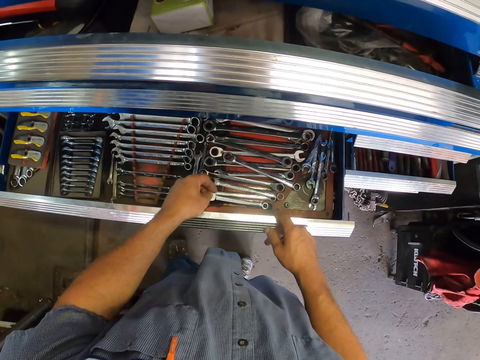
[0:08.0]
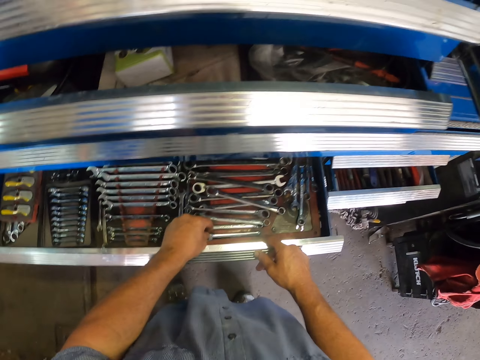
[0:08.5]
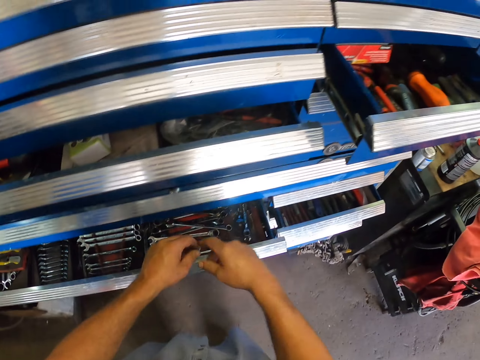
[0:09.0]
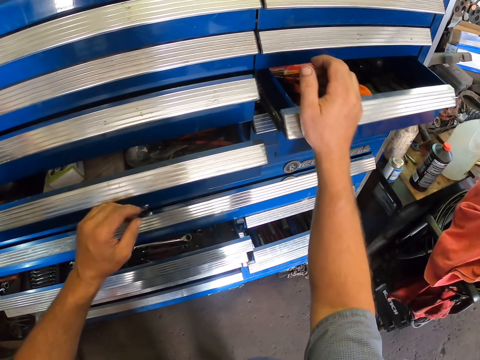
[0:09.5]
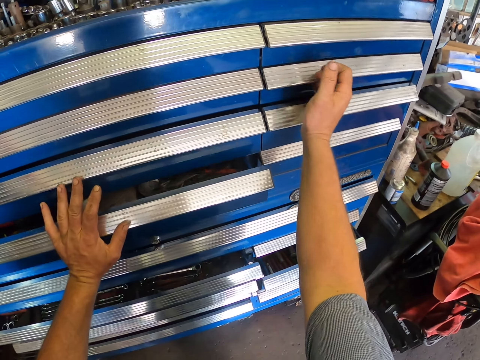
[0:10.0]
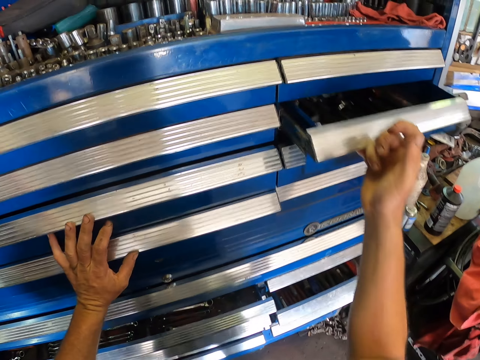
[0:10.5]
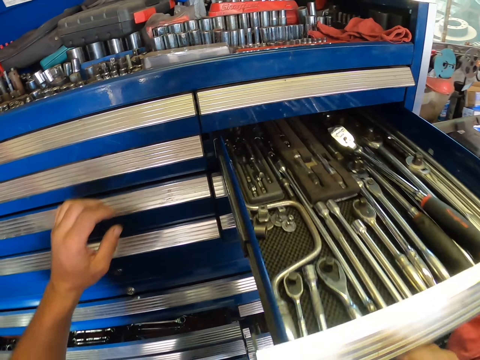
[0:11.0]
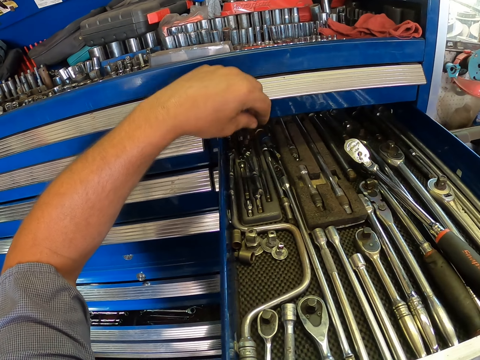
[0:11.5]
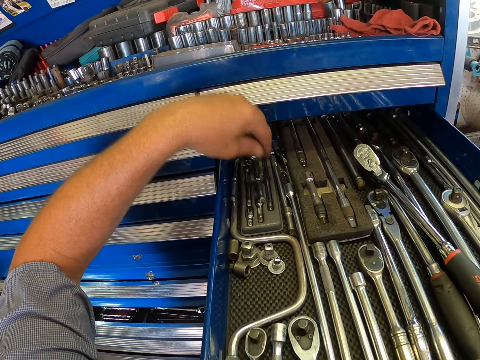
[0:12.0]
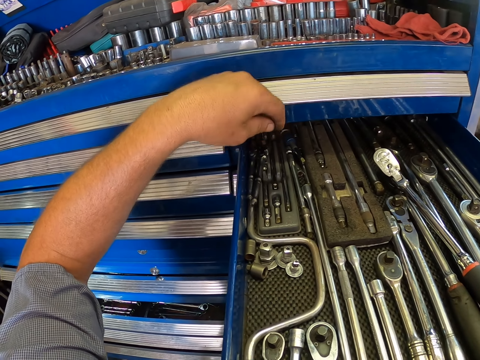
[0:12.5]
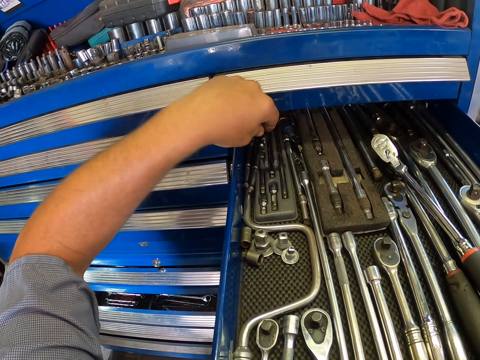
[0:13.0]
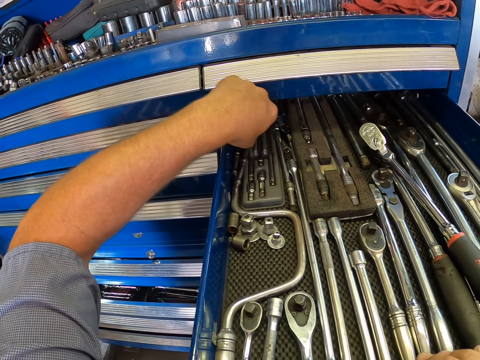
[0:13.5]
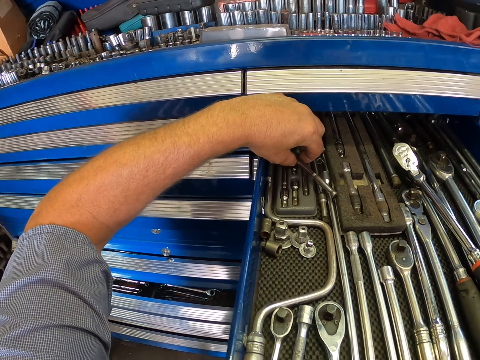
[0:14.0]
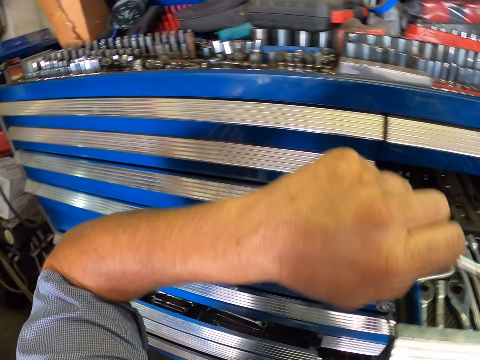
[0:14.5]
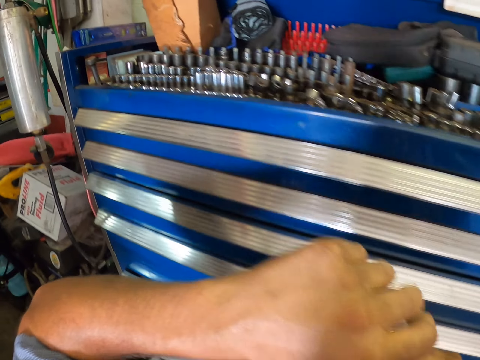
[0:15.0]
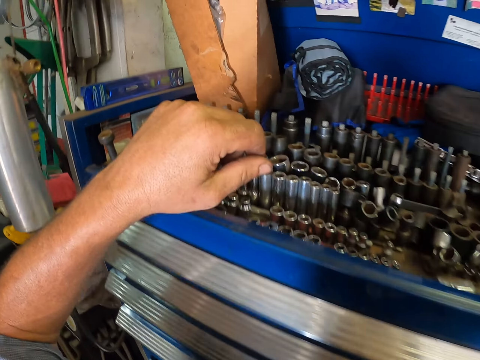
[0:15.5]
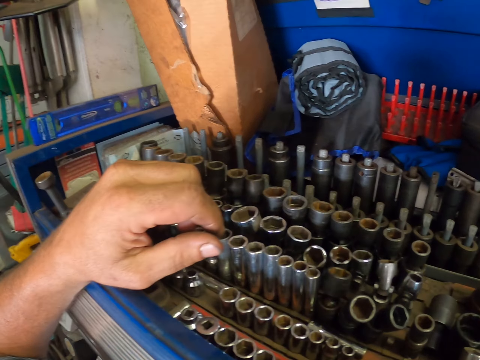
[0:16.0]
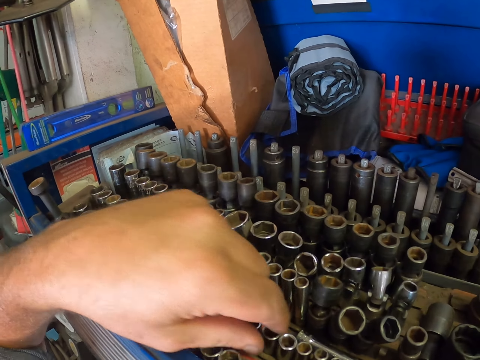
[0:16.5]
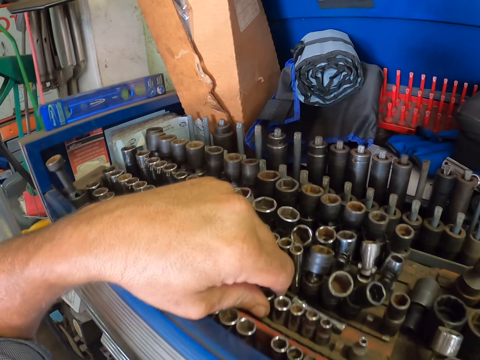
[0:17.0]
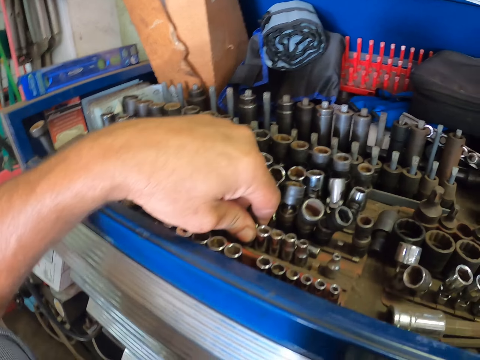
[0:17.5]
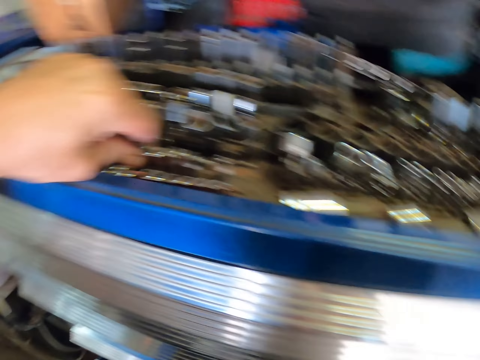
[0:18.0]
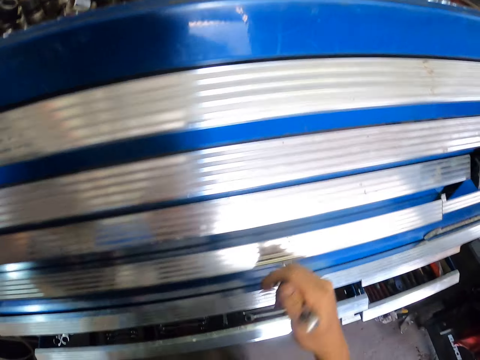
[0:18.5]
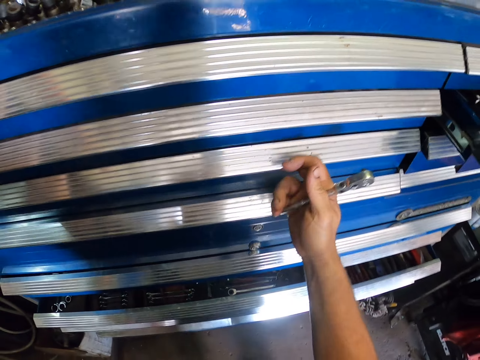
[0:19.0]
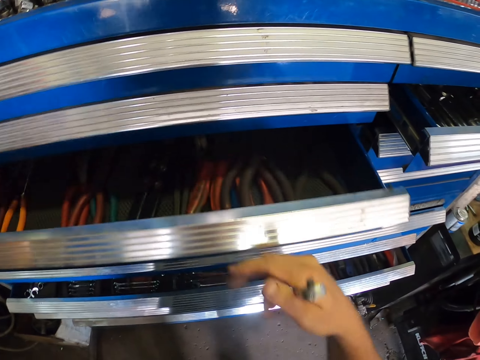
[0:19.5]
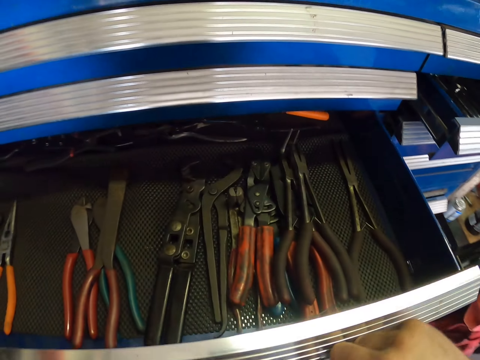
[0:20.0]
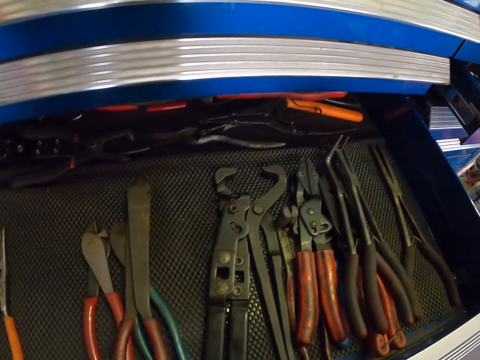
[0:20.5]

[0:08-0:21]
The camera wearer returns the spanner. They open the tools drawer and close the tool drawer. They close the tool drawer again. They open the tools drawer. They look around. They pick up some tools from the tool drawer. They look around. They touch something. They look around. They open the tools drawer.

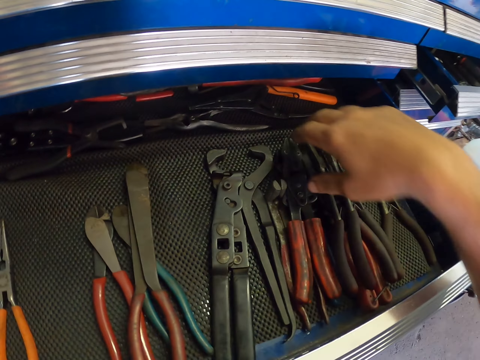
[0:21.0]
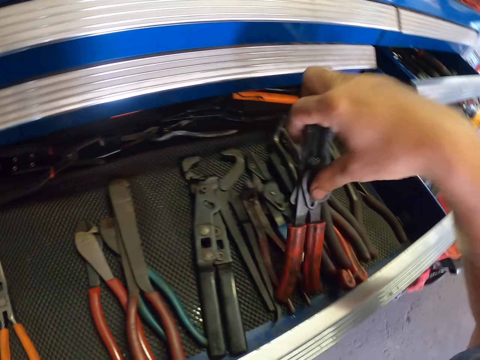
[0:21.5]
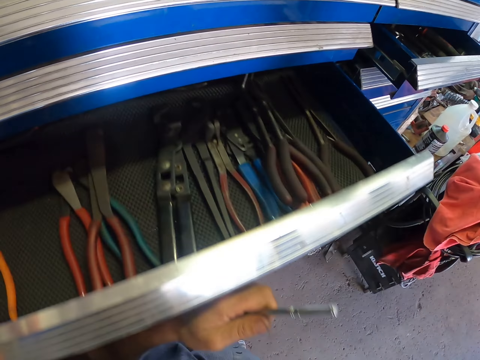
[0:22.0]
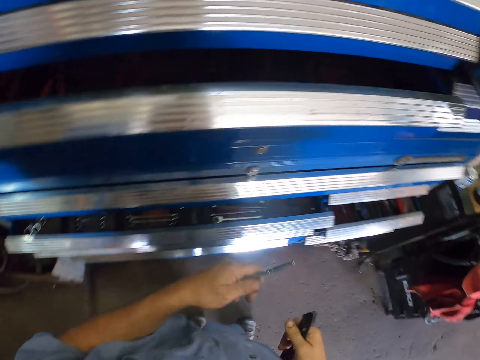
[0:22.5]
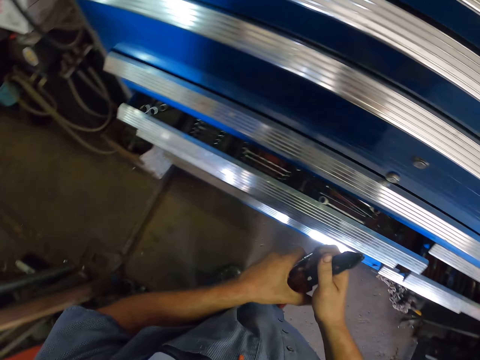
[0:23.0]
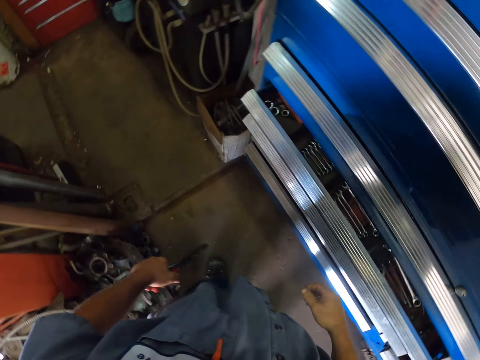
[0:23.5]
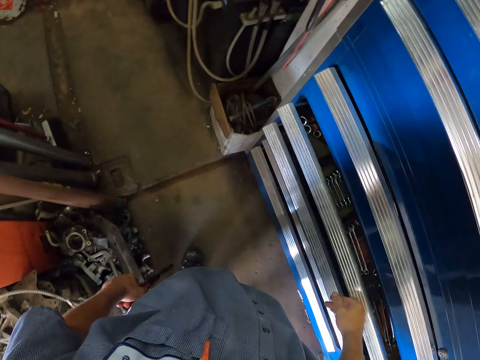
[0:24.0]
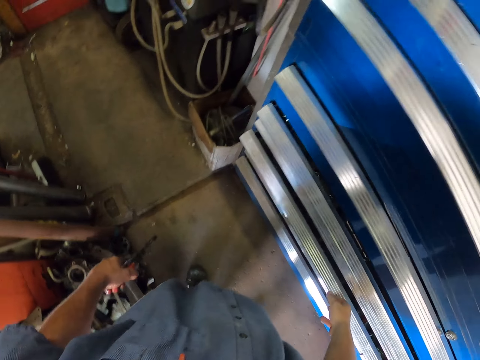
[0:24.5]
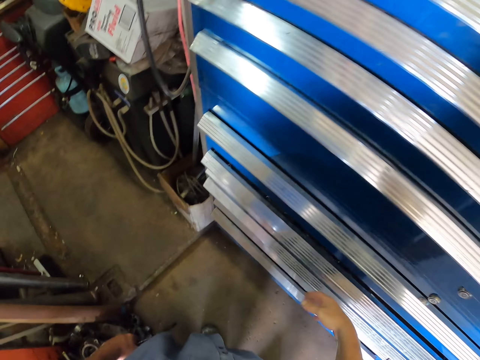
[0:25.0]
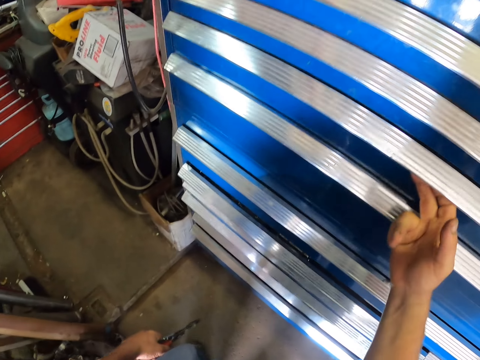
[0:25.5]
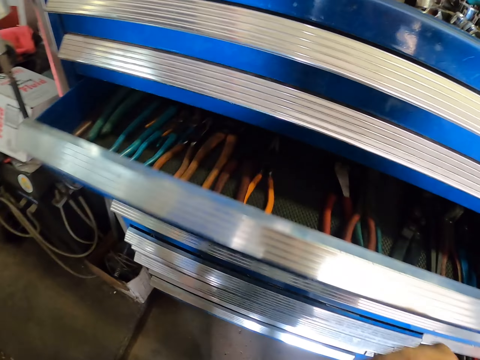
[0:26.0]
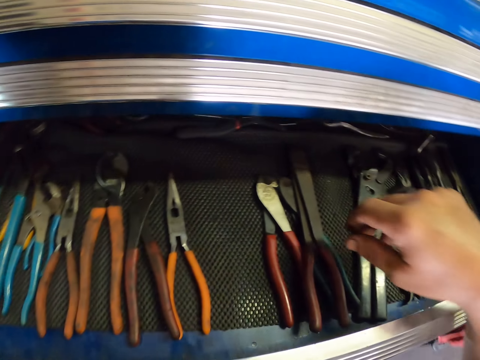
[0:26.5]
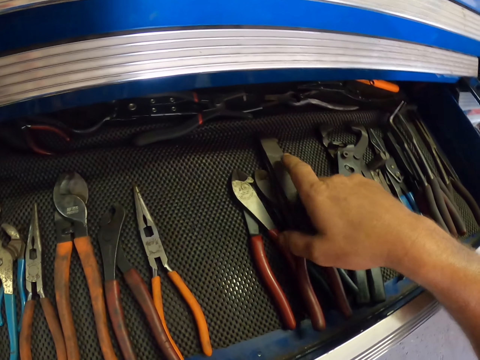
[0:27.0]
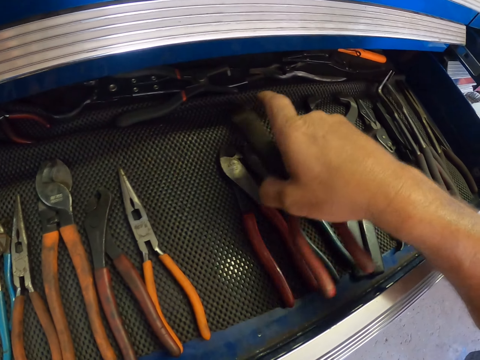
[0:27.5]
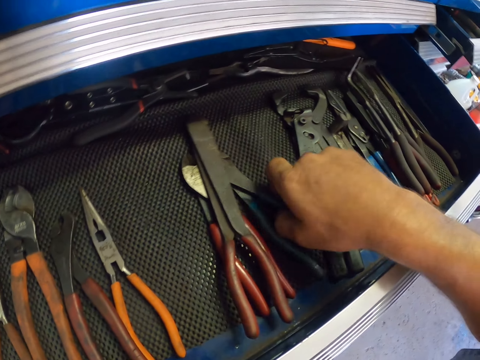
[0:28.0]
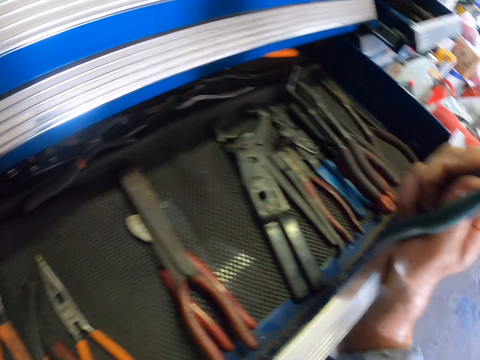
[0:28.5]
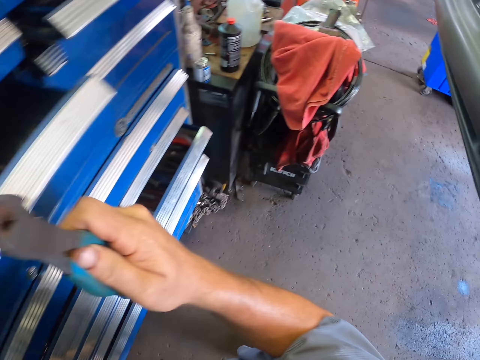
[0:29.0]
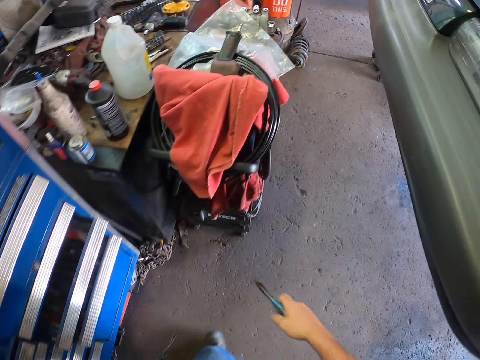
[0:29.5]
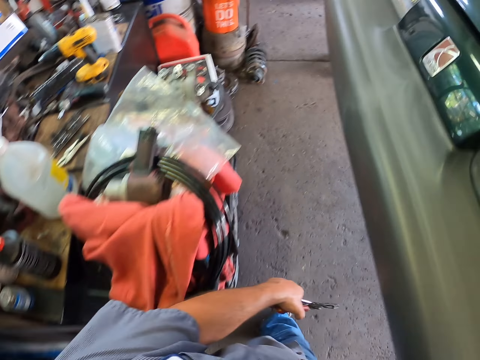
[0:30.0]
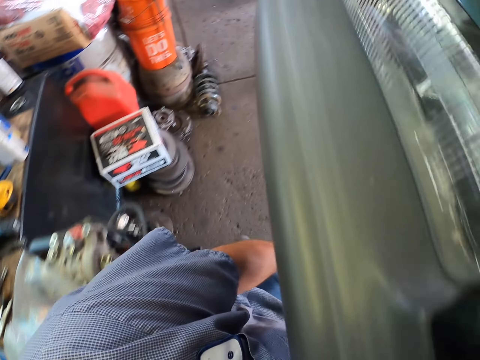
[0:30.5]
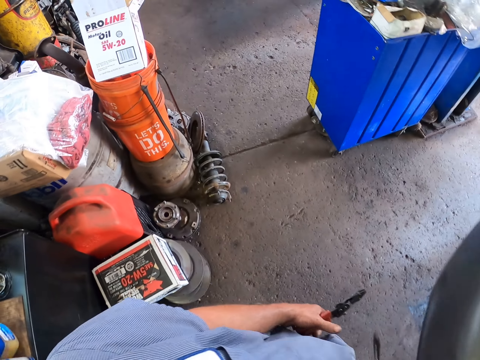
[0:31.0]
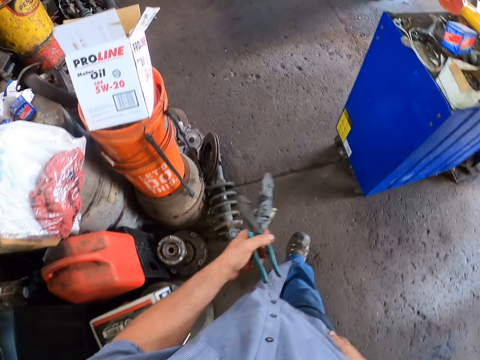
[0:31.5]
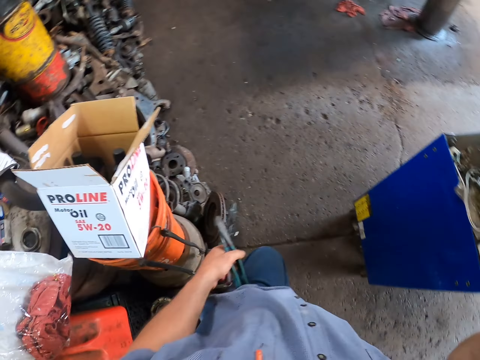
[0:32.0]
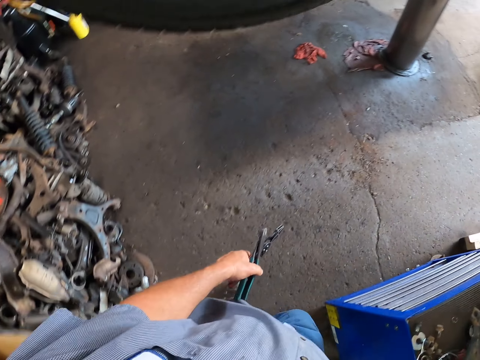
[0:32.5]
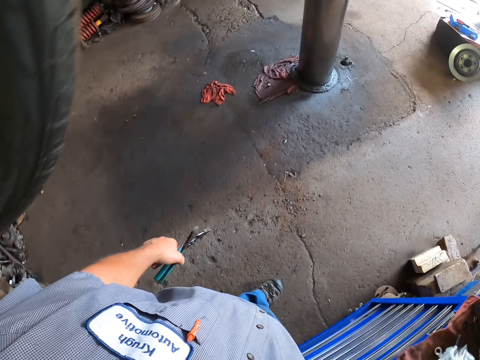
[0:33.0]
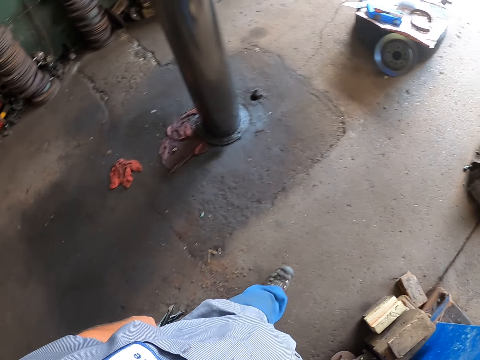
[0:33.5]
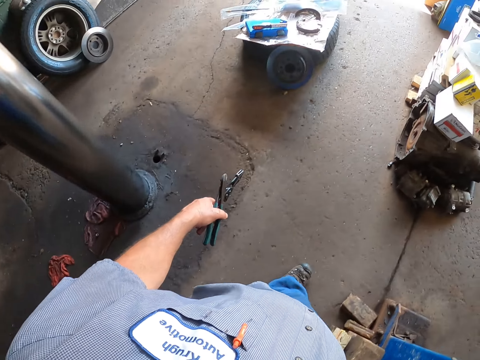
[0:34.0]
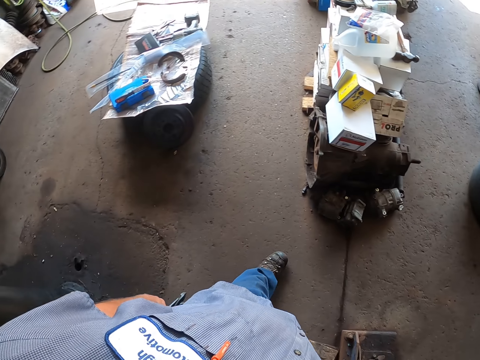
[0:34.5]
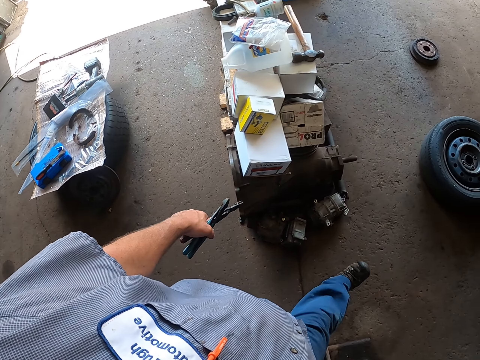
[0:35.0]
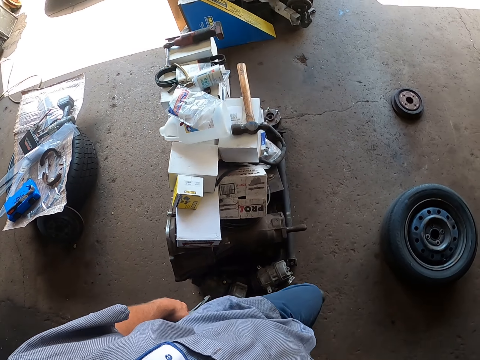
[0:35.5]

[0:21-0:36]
The camera wearer picks up a pliers. They close the tool drawer. They transfer the pliers to the left hand. They hold the pliers. They close the tool drawer again. They open the tool drawer. They touch the pliers and pick up the pliers. They close the pliers and close the tool drawer. They walk towards the vehicle. They transfer the pliers to the left hand. They lift the hand and walk around.
